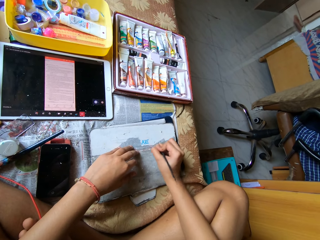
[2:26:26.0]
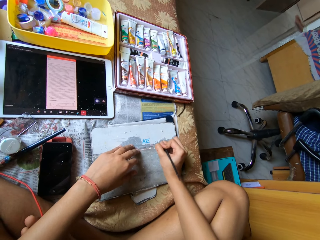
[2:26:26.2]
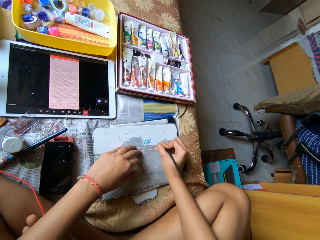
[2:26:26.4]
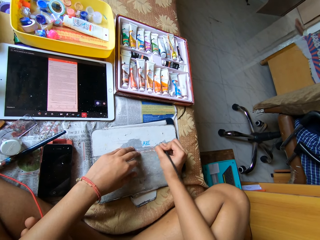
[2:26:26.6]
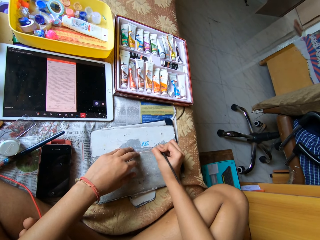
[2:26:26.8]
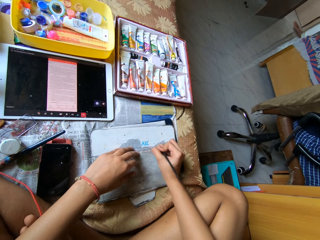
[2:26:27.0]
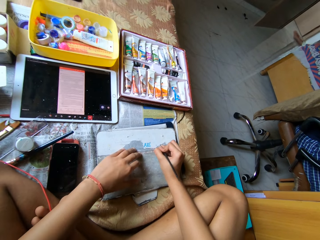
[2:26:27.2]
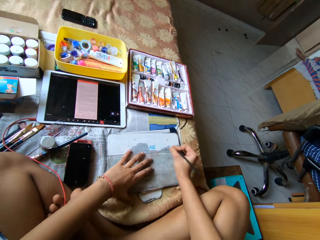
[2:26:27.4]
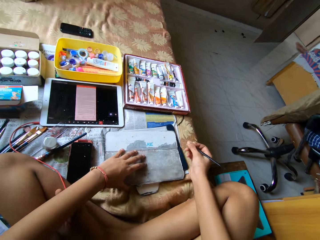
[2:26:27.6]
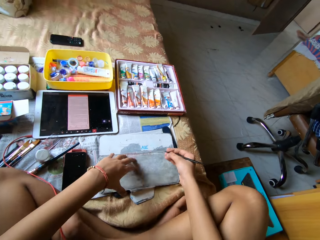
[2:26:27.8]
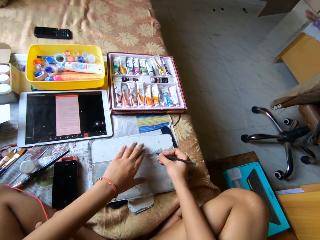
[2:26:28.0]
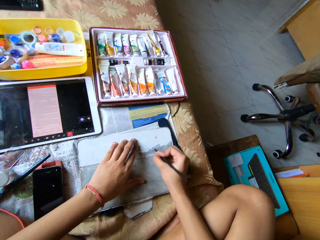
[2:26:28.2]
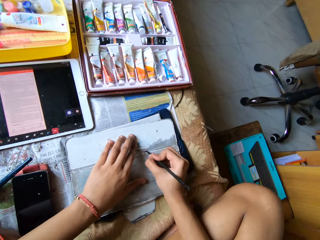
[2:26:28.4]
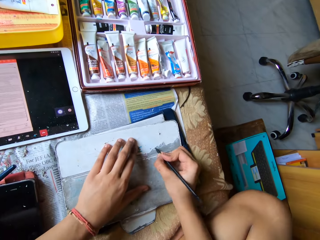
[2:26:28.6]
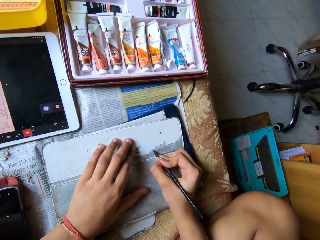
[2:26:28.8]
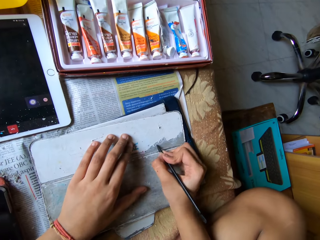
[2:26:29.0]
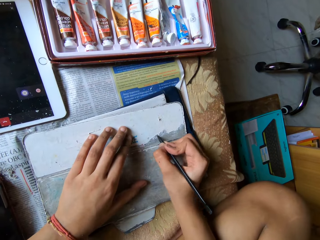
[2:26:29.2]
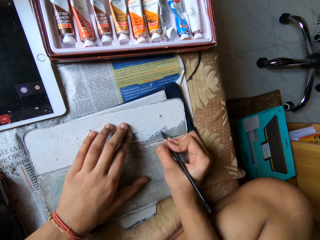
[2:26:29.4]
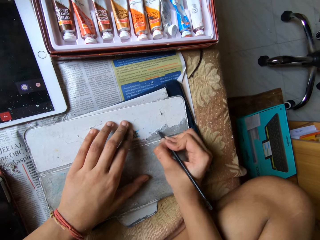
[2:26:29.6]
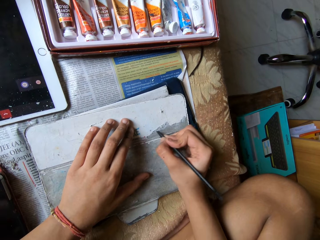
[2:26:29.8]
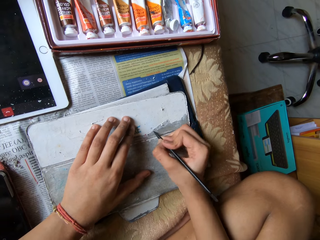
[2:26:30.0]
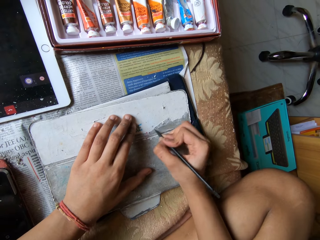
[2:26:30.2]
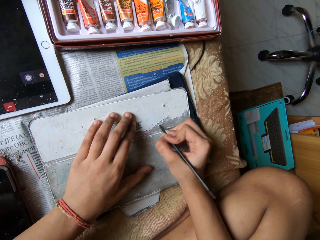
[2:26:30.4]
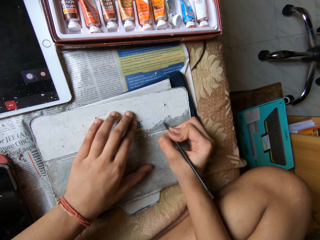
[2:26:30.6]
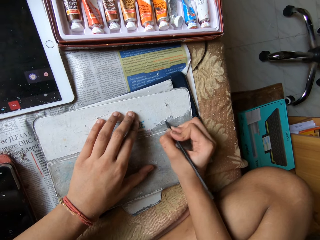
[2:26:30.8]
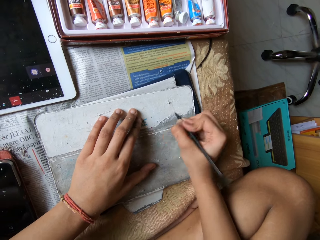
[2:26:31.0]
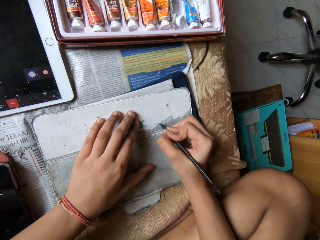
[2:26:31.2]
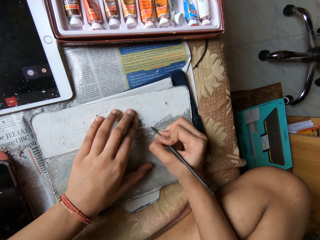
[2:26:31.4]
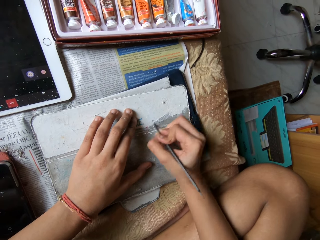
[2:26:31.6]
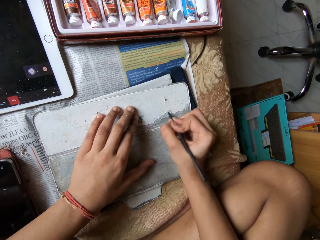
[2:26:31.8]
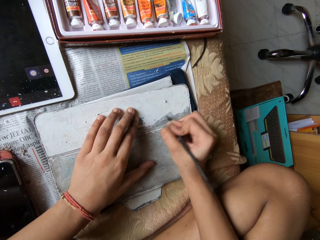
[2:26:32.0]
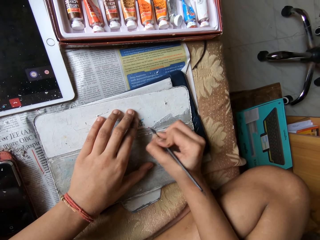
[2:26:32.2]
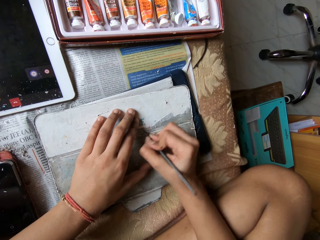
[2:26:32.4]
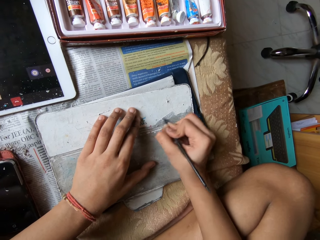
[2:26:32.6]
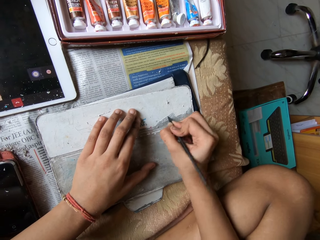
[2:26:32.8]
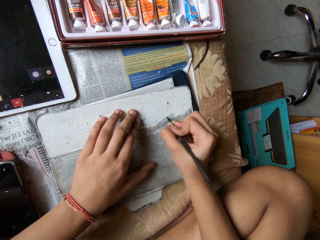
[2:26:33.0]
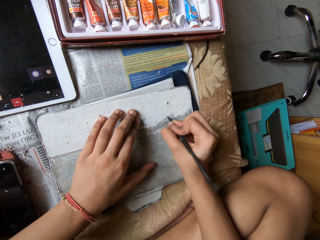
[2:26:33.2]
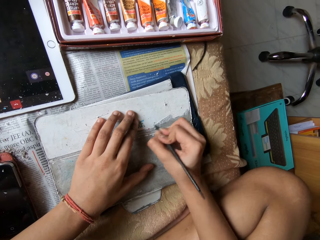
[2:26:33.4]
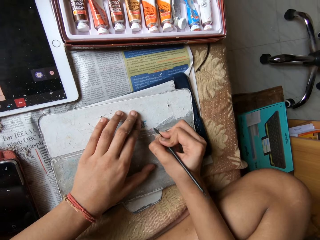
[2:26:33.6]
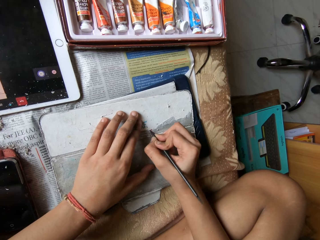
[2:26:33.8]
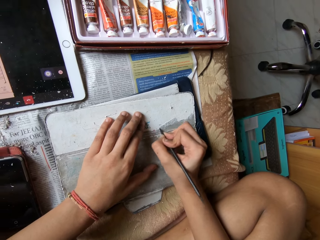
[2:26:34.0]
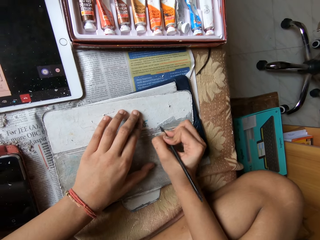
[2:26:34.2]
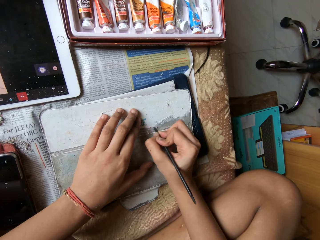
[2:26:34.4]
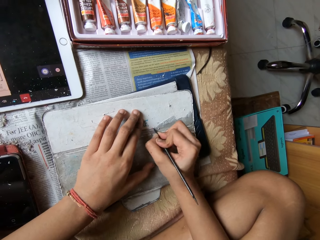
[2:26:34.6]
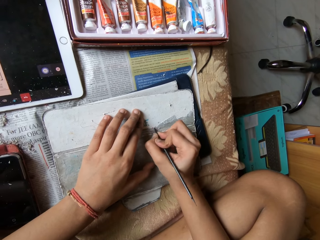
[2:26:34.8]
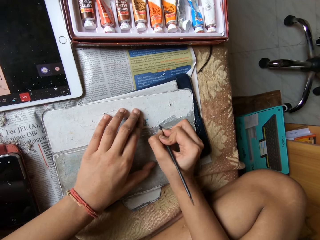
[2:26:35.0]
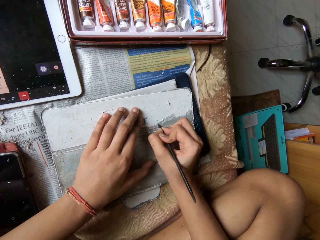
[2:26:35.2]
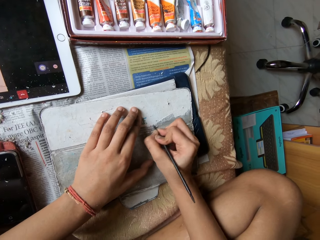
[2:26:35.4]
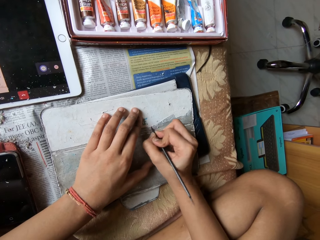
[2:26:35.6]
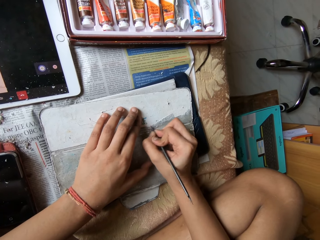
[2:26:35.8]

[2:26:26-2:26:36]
The camera wearer removes paper with a black stick spudger.

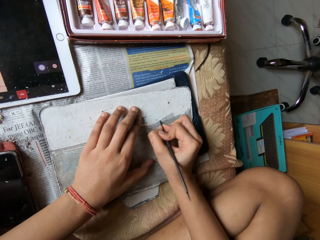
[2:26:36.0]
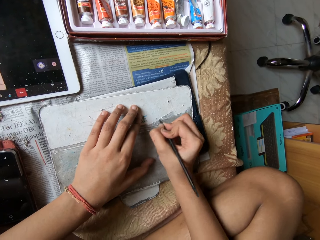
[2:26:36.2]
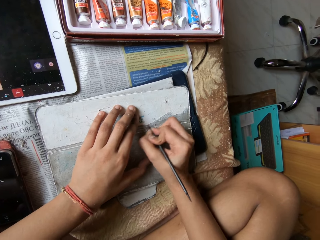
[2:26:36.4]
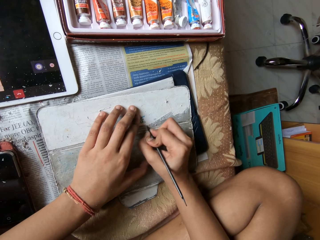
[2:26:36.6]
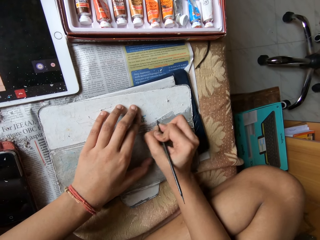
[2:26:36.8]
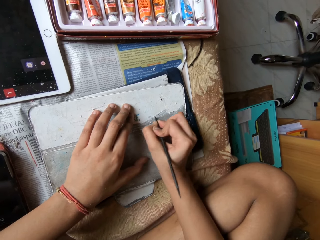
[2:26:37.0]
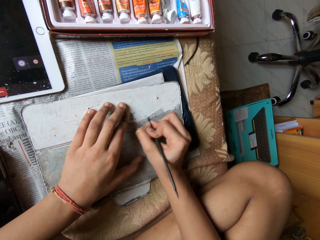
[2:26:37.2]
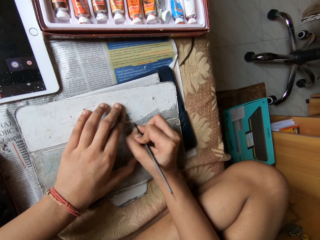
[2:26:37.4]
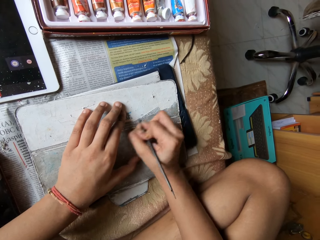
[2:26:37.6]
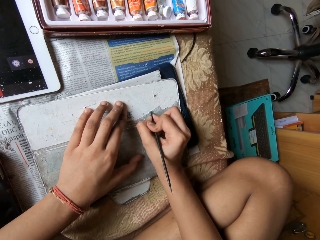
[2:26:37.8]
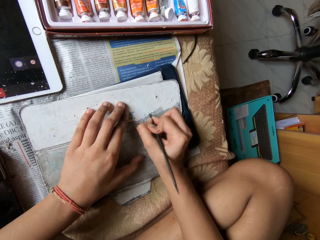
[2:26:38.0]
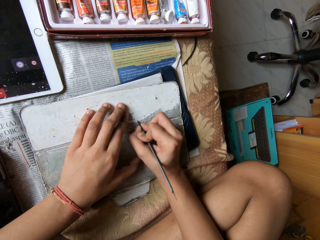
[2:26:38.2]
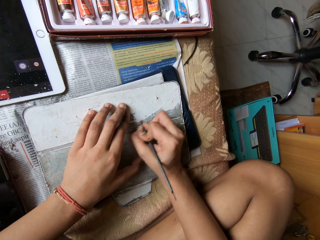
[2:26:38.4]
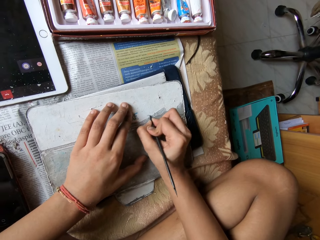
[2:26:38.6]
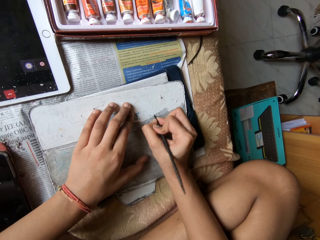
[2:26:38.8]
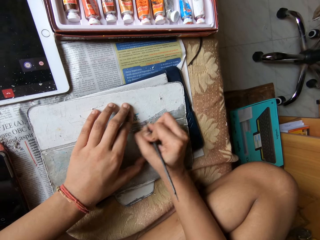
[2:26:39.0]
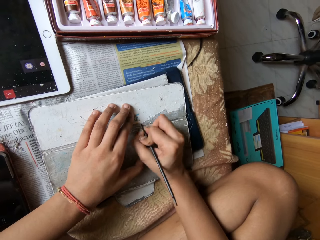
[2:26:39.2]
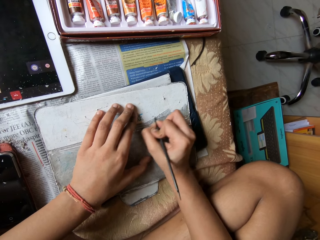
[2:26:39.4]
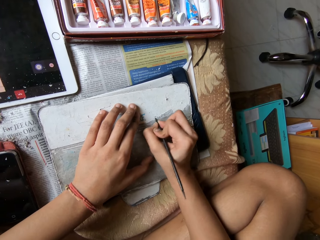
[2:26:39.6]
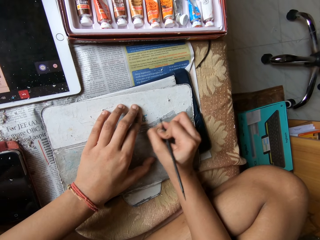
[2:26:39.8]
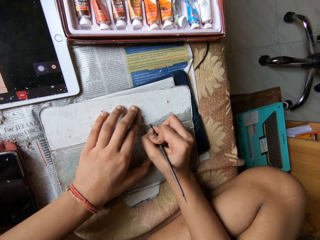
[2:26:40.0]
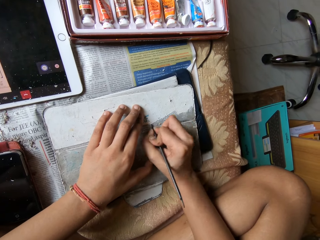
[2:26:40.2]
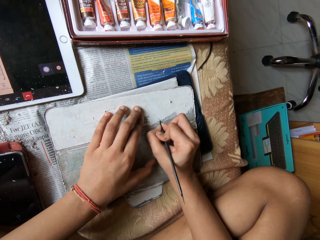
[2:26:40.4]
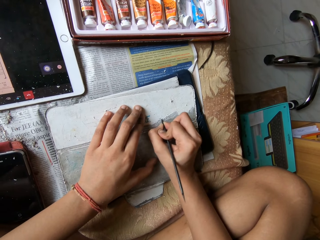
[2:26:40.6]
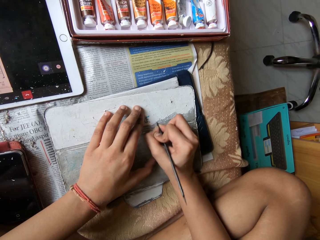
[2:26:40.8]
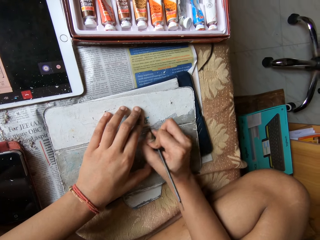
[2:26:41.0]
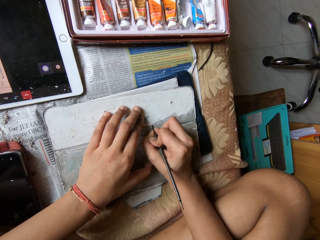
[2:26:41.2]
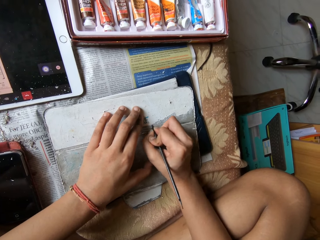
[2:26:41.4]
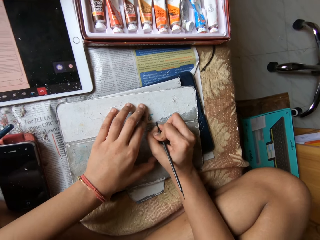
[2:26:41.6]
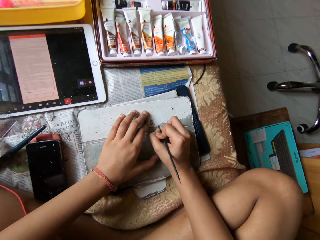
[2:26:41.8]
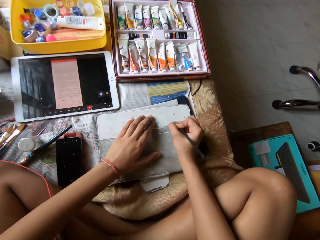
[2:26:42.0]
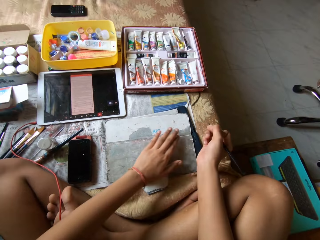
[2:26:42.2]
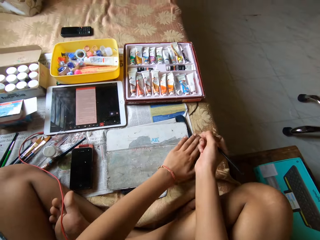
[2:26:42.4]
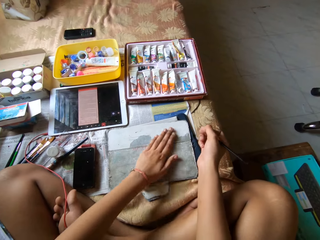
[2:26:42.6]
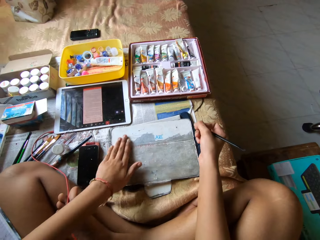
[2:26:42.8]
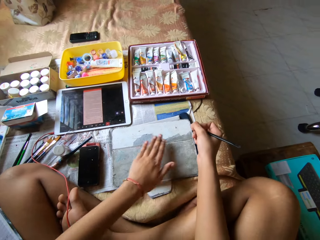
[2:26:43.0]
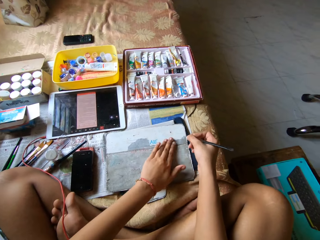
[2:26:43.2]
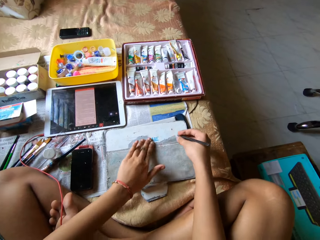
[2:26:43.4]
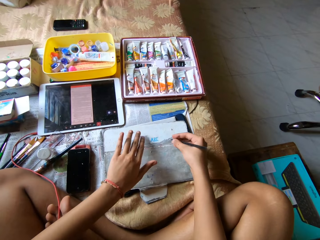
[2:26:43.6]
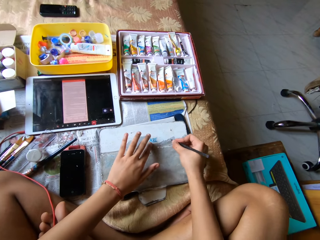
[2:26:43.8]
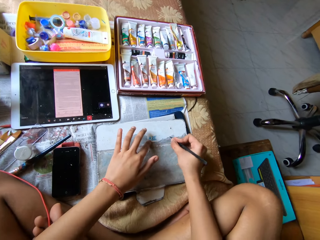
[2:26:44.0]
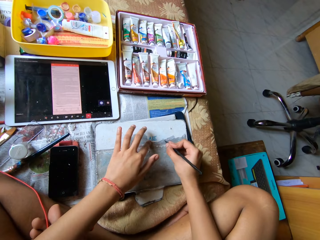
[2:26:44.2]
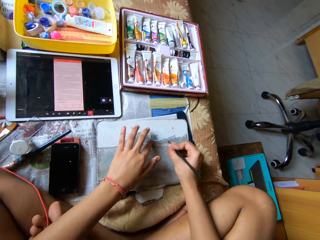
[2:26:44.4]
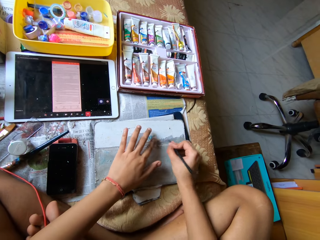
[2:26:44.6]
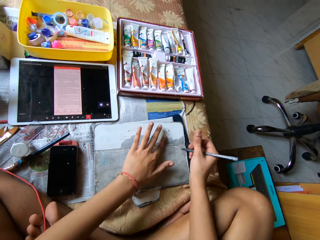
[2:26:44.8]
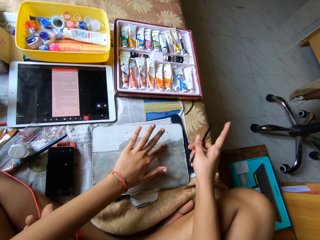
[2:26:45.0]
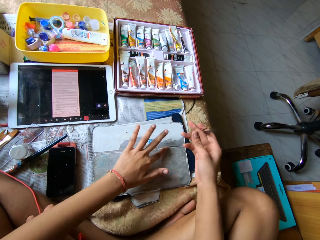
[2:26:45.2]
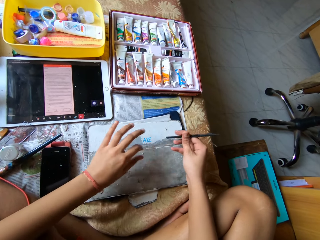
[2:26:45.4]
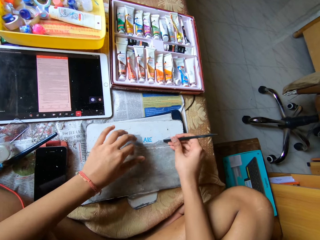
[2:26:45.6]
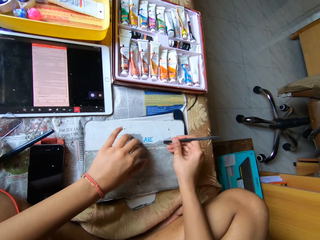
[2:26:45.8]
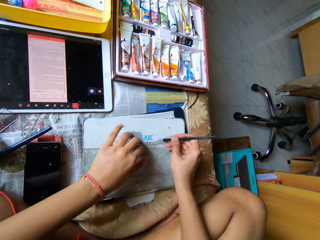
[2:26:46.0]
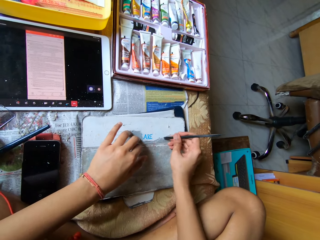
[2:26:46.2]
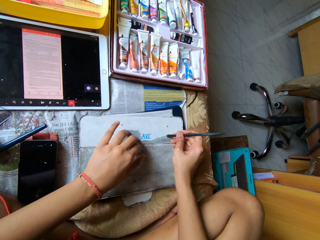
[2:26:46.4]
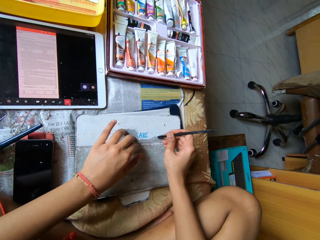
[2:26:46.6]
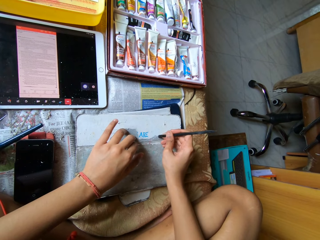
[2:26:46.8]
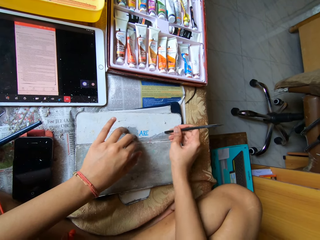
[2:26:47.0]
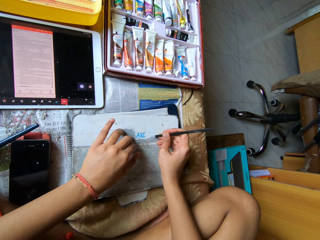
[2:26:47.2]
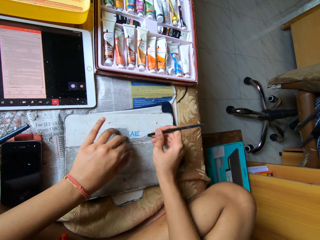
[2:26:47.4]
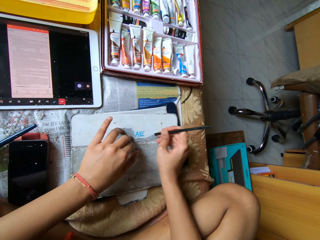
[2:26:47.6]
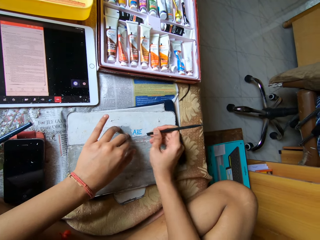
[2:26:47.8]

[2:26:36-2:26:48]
The camera wearer removes paper with a black stick spudger. She dusts the pouch on the tablet device with her left hand and peels the pouch on the tablet device with the pen in her right hand. She dusts the pouch on the tablet device with her left hand and peels the pouch on the tablet device with the pen in her right hand.
